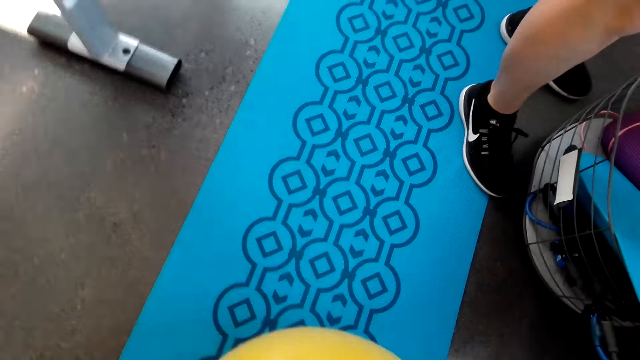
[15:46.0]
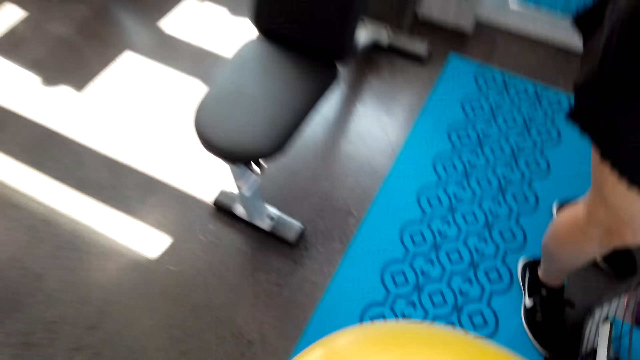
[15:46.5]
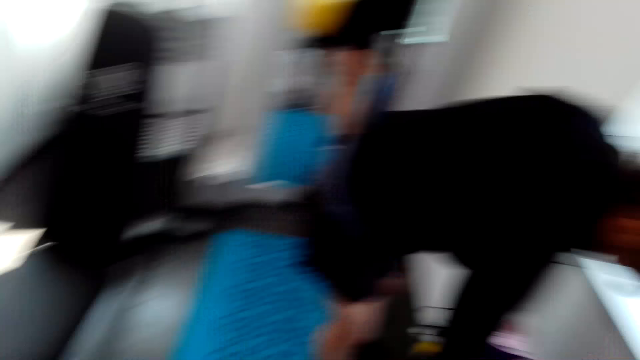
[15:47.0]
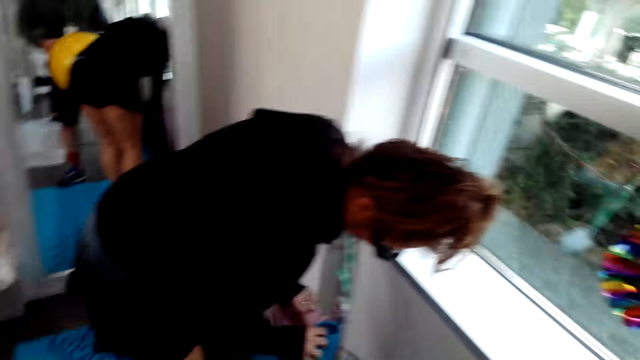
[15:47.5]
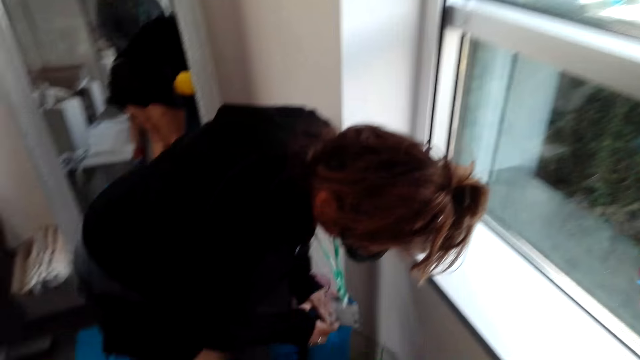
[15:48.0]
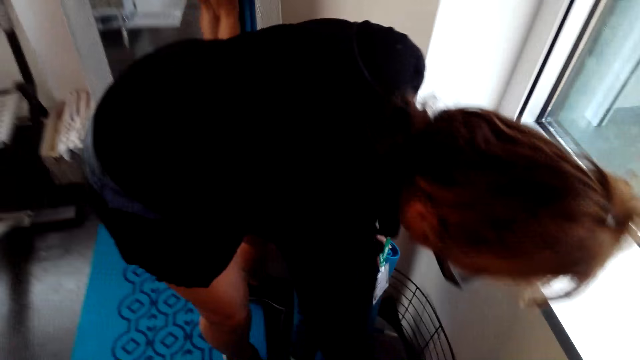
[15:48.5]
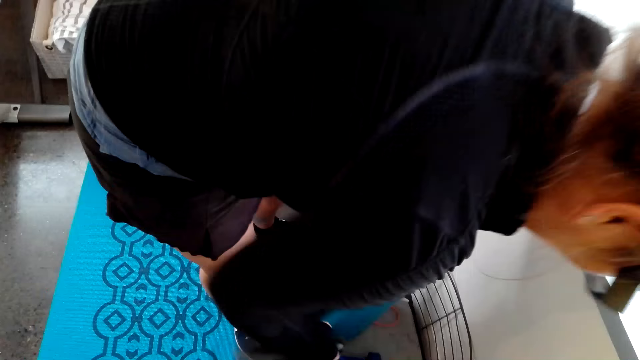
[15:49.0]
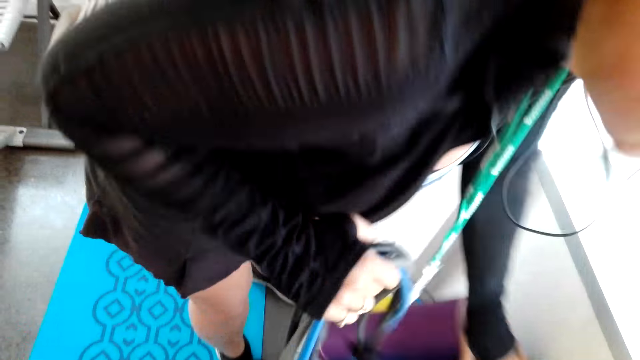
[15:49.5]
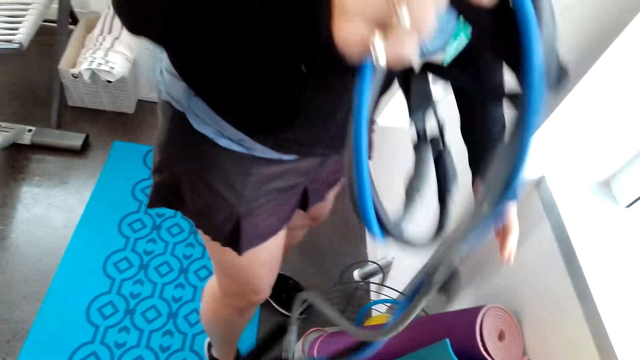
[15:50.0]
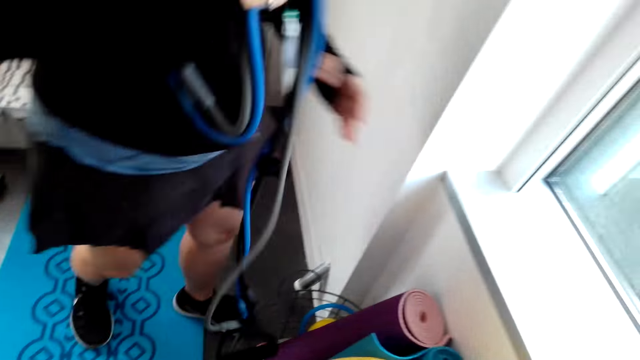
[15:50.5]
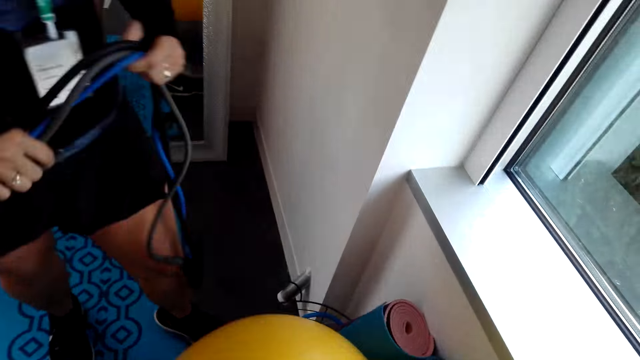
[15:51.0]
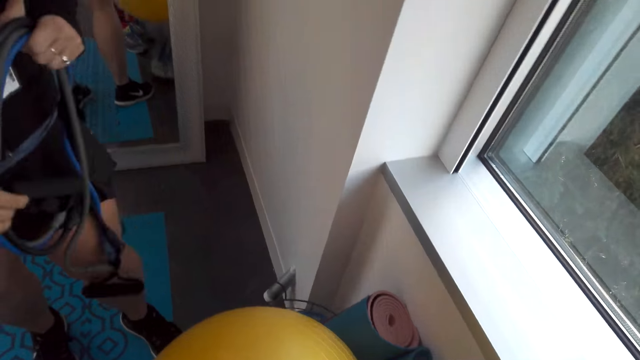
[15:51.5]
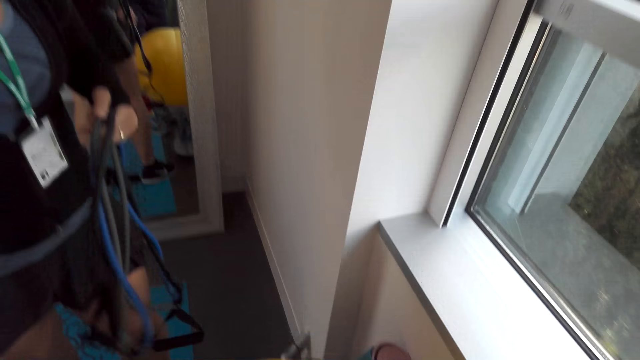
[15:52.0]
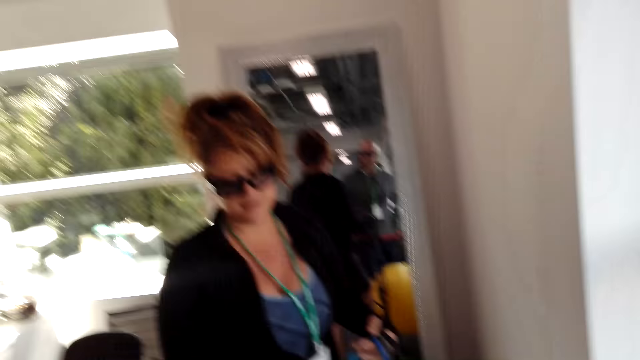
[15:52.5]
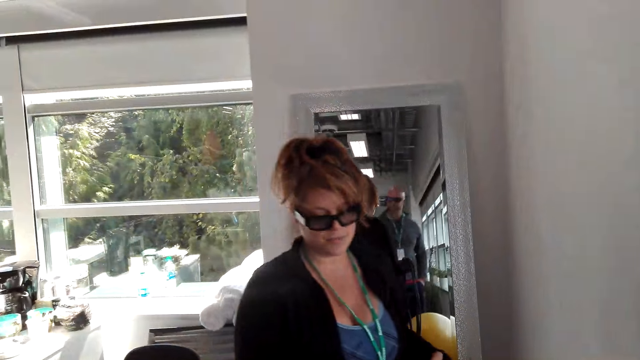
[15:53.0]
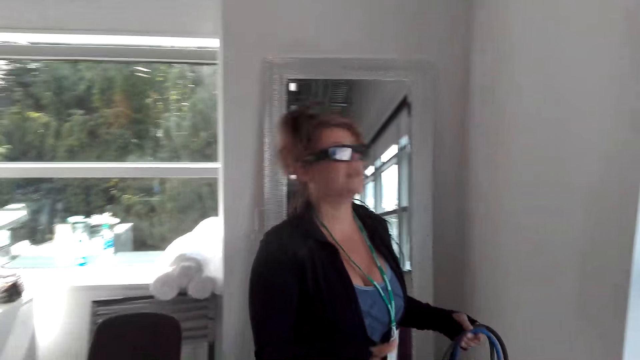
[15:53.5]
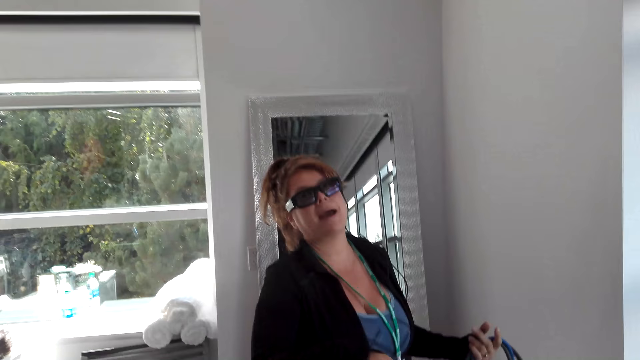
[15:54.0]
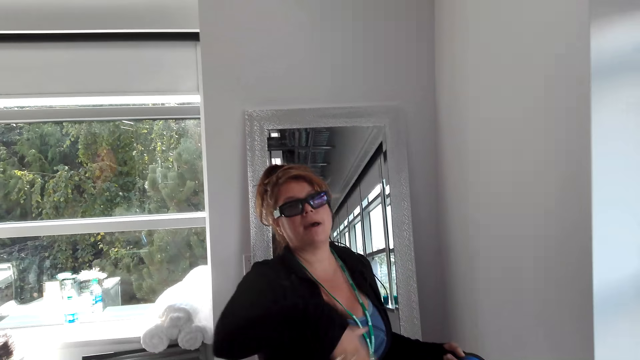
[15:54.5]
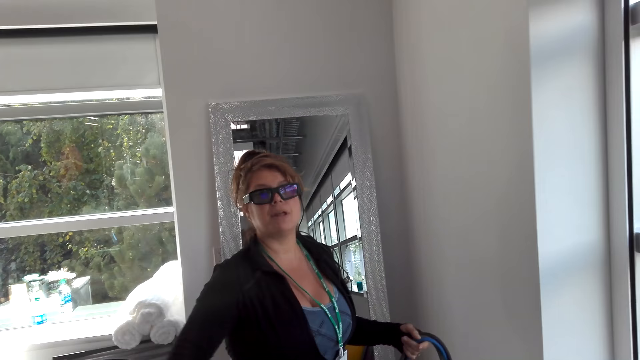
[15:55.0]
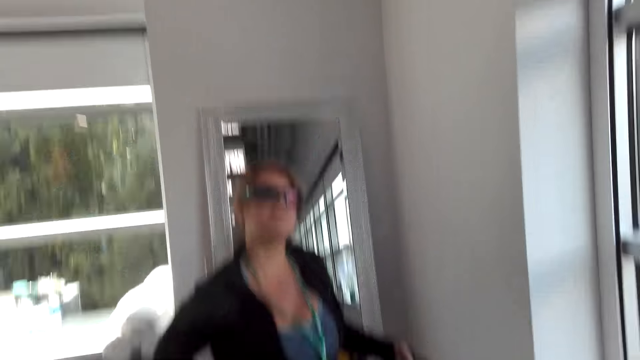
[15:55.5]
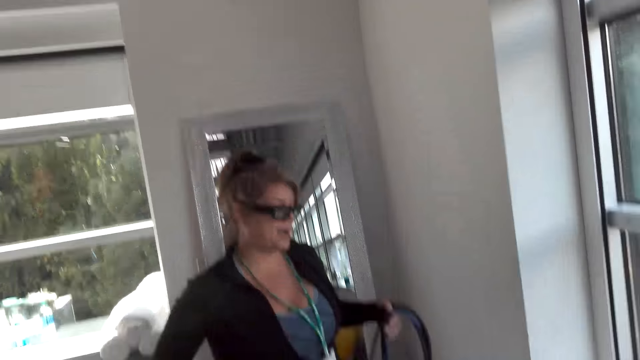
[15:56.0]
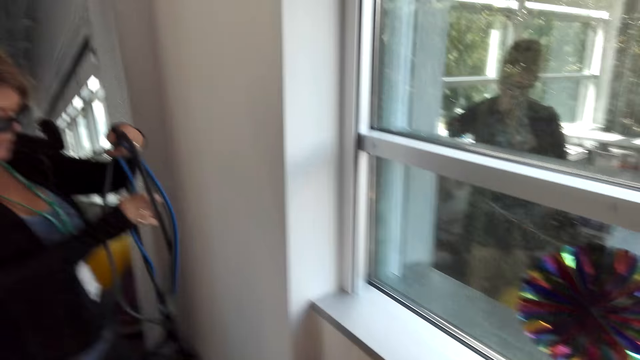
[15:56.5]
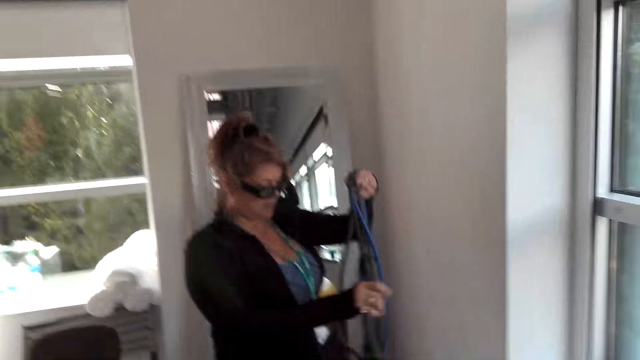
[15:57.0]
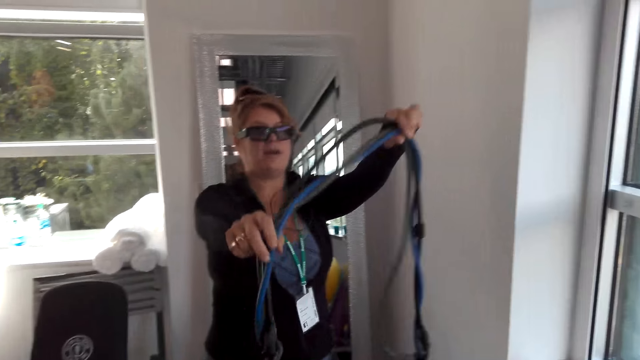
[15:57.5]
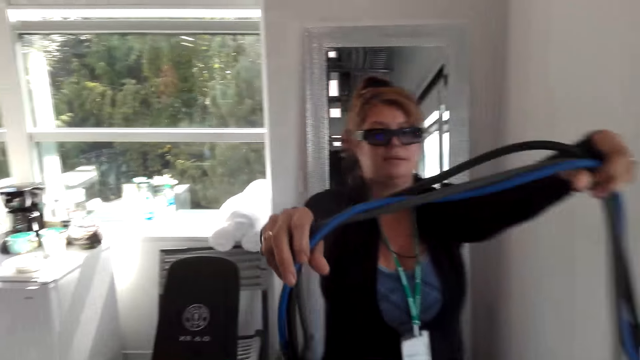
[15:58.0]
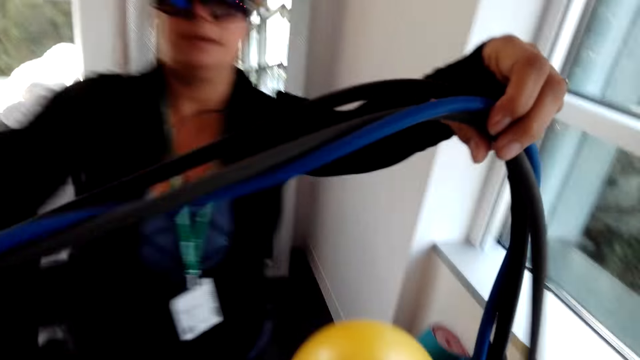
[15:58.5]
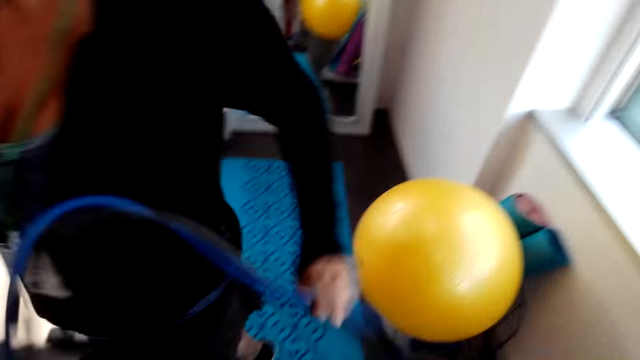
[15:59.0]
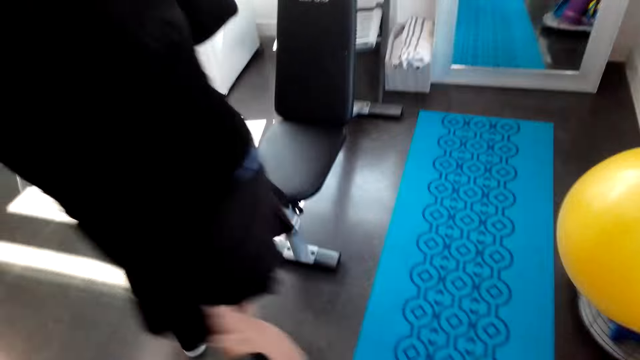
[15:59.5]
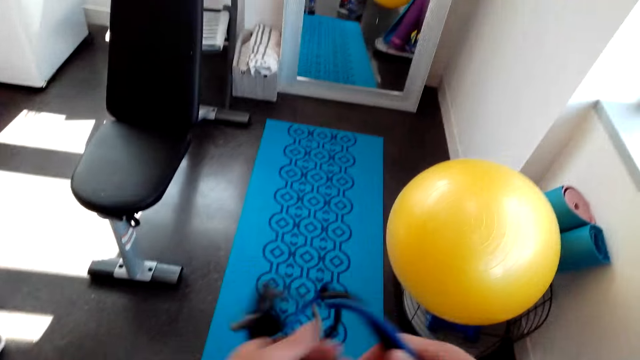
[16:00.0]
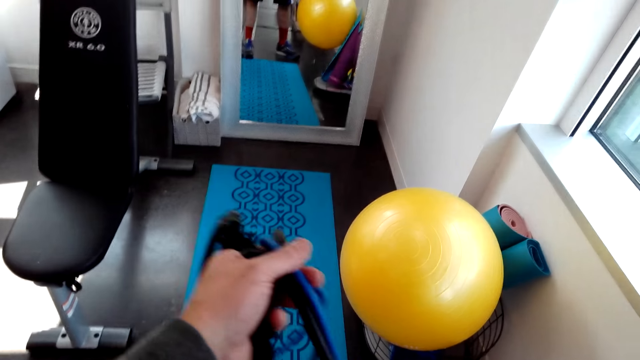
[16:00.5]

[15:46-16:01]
A woman picks ropes from a bucket. The woman holds the rope on her hands. The camera wearer converses with the woman. They pick the rope from the woman.

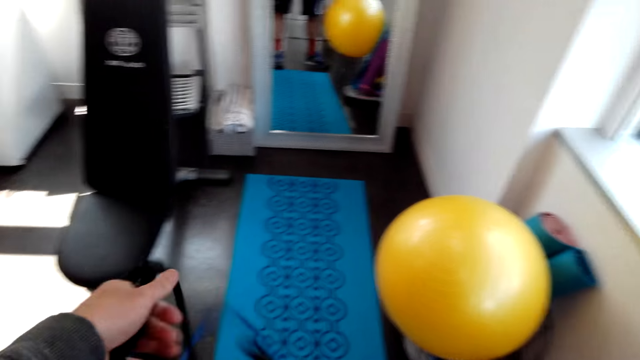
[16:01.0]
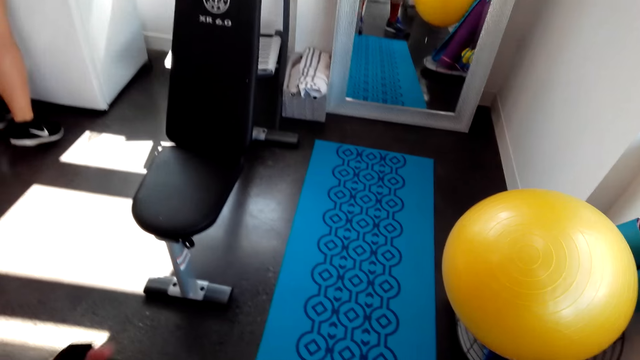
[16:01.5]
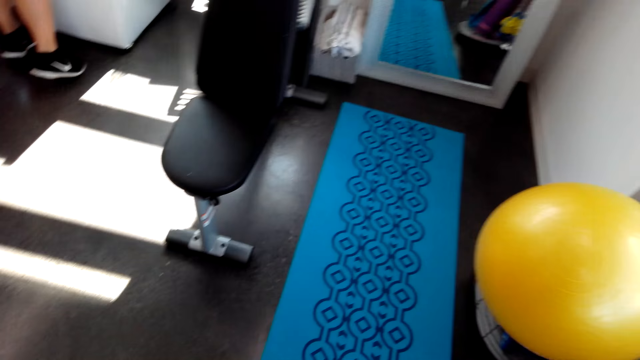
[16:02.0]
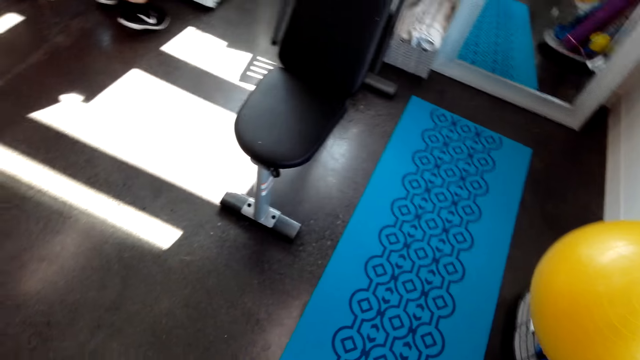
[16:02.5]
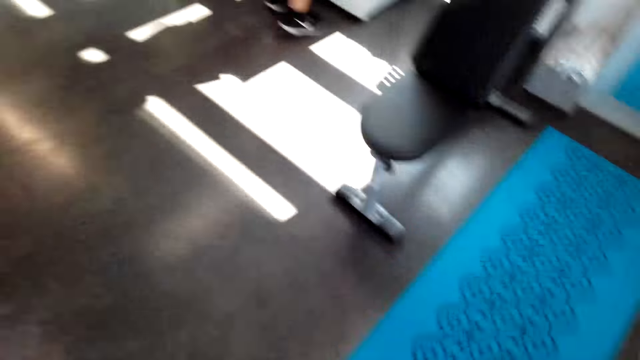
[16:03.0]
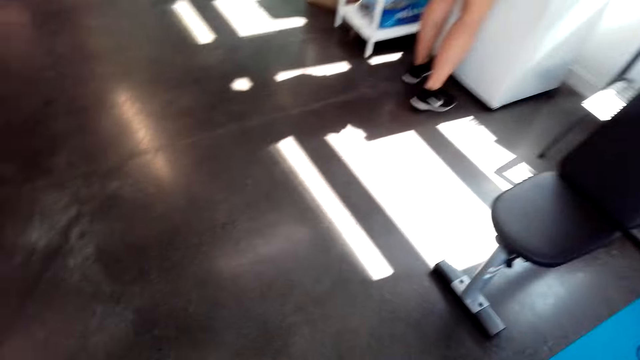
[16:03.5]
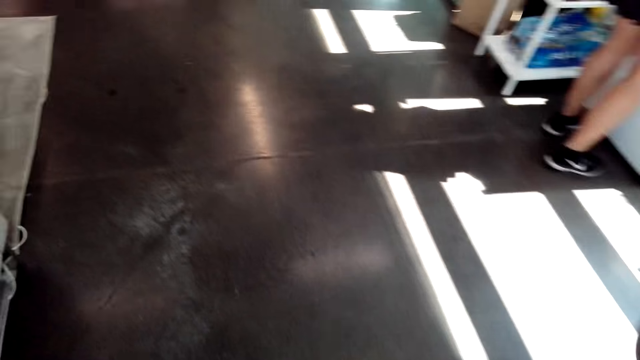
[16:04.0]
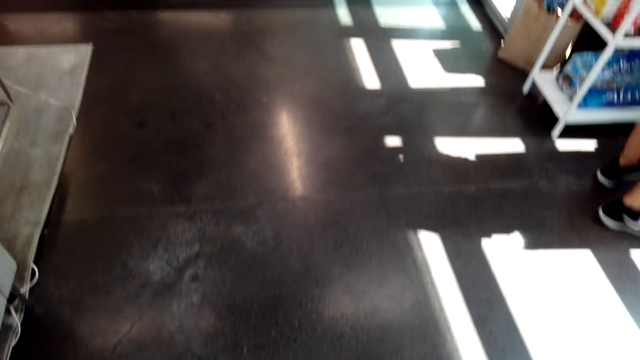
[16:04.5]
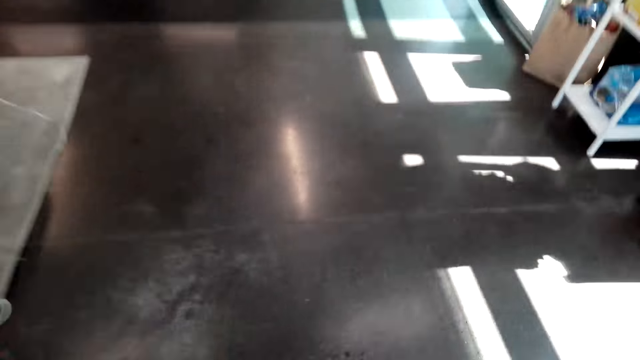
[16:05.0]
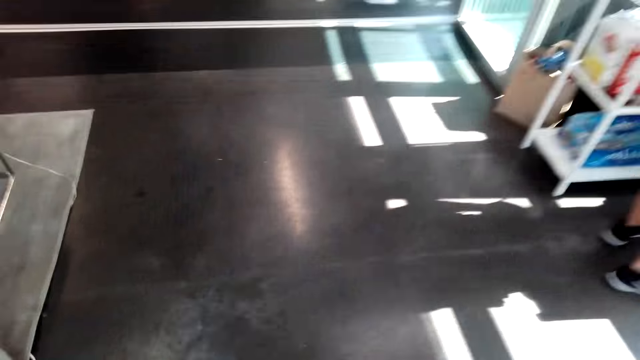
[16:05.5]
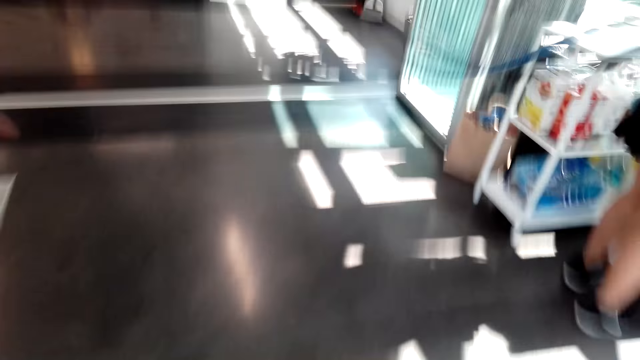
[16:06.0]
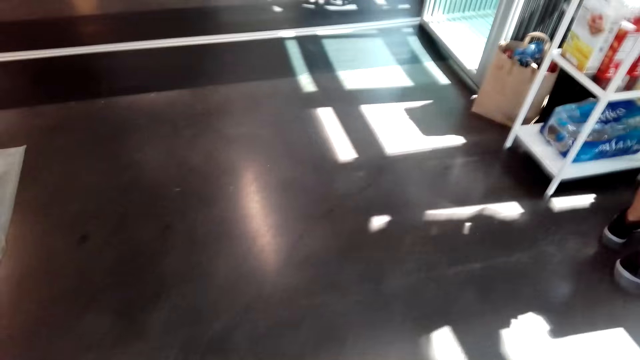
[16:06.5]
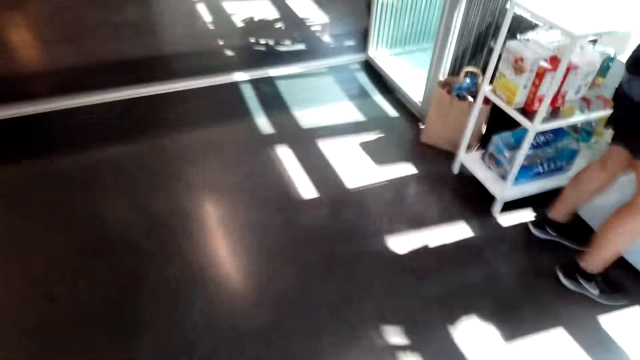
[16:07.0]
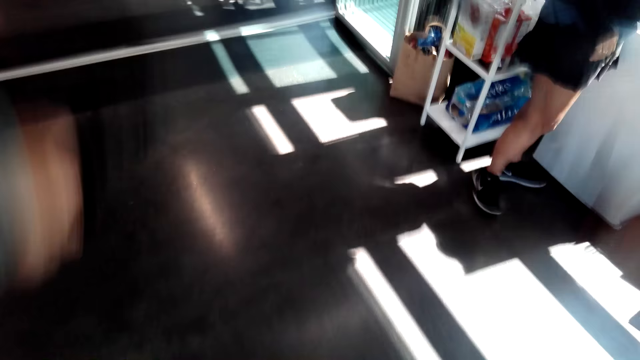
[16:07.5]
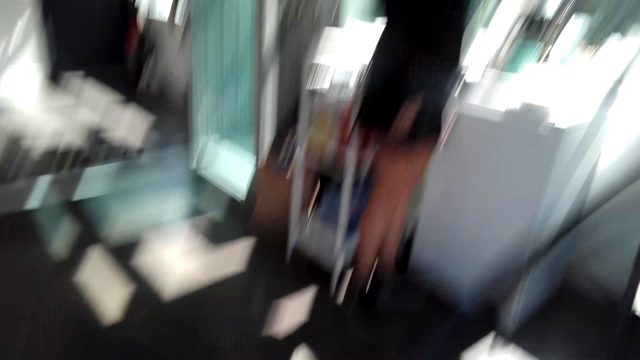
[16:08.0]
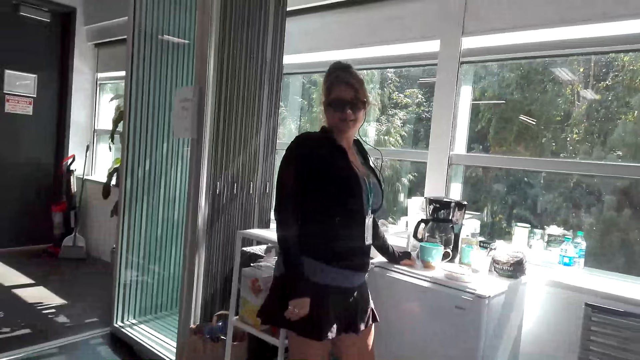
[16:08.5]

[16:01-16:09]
The camera wearer walks in the house. They skip the rope.
